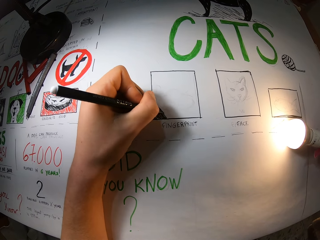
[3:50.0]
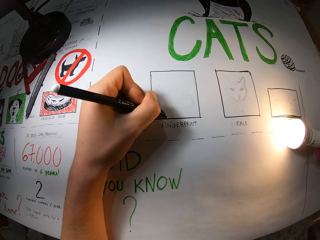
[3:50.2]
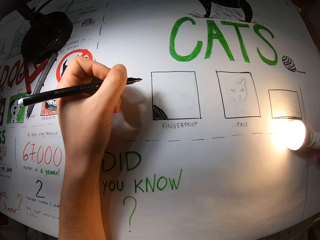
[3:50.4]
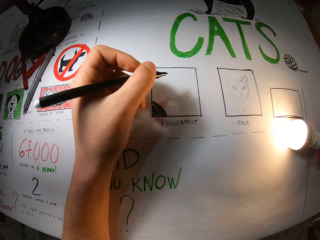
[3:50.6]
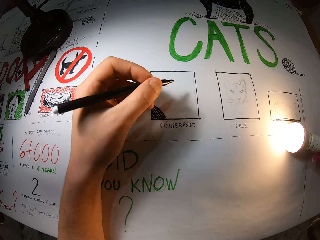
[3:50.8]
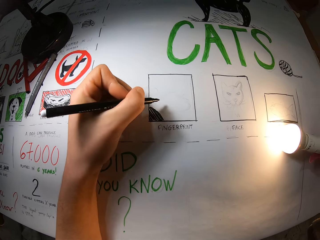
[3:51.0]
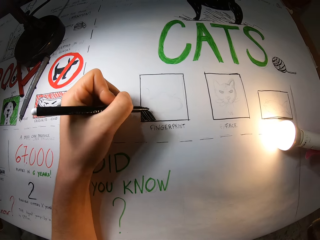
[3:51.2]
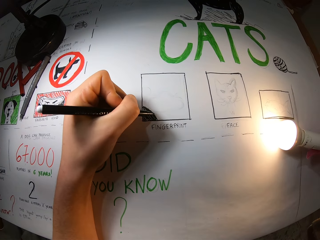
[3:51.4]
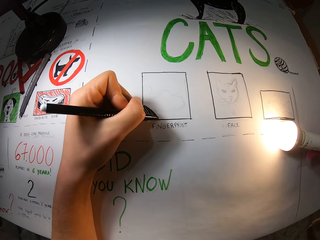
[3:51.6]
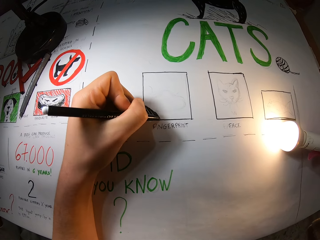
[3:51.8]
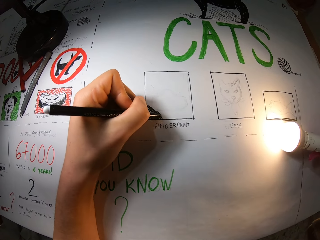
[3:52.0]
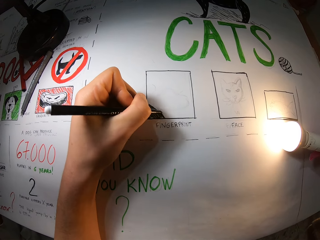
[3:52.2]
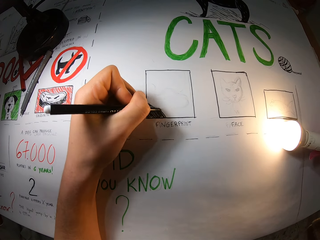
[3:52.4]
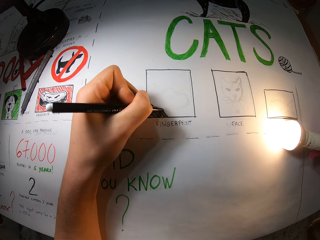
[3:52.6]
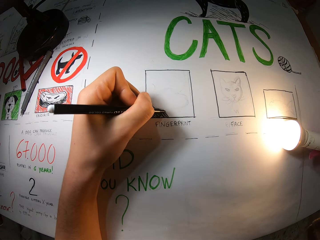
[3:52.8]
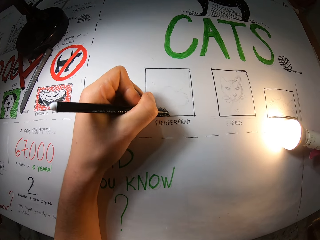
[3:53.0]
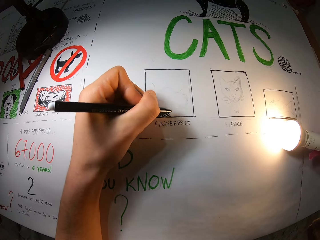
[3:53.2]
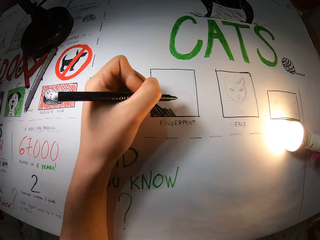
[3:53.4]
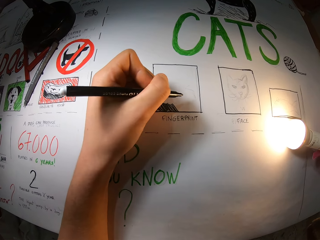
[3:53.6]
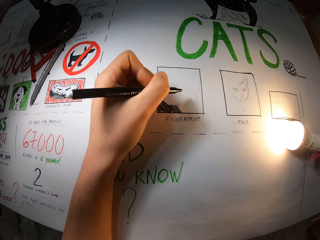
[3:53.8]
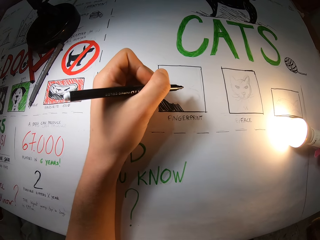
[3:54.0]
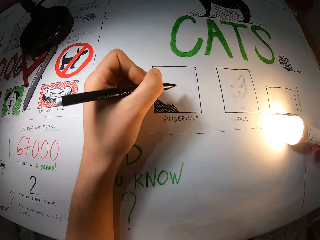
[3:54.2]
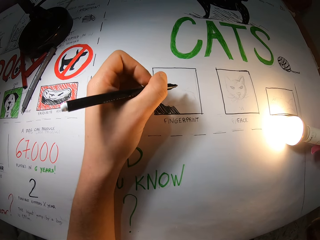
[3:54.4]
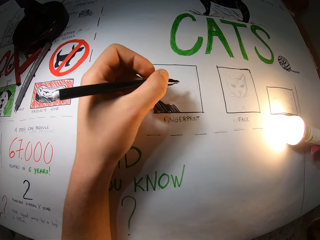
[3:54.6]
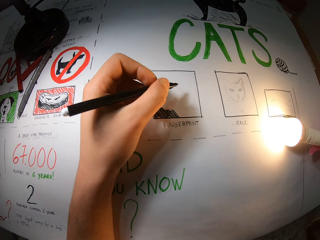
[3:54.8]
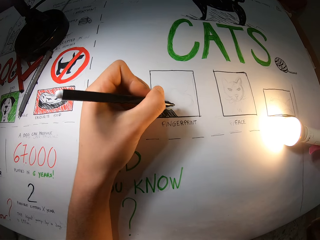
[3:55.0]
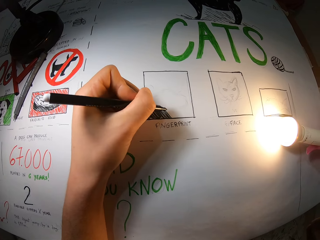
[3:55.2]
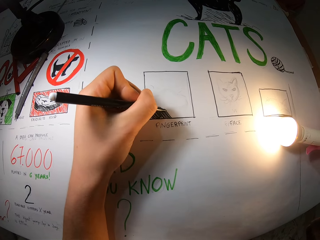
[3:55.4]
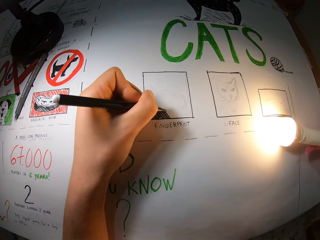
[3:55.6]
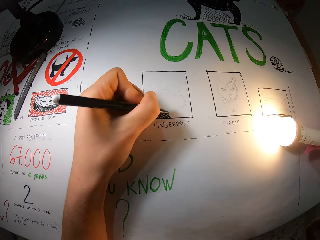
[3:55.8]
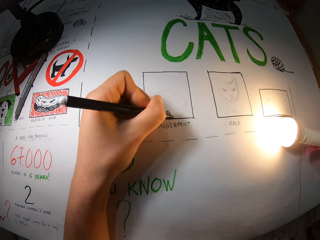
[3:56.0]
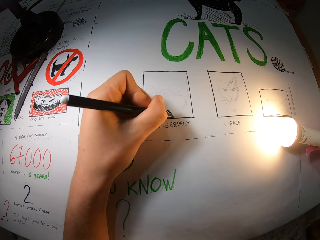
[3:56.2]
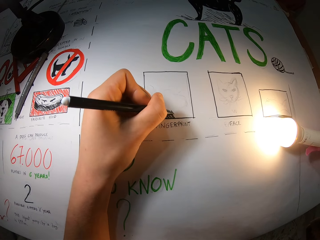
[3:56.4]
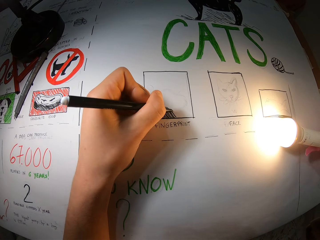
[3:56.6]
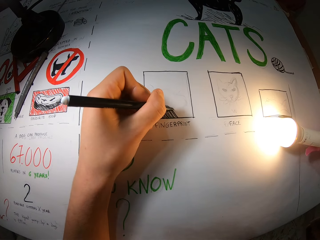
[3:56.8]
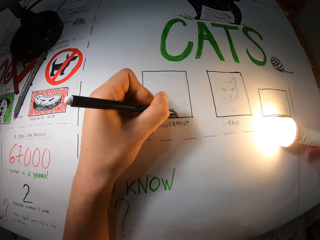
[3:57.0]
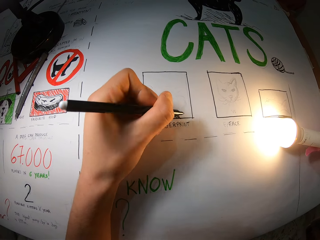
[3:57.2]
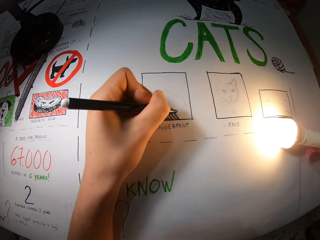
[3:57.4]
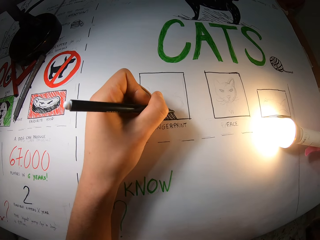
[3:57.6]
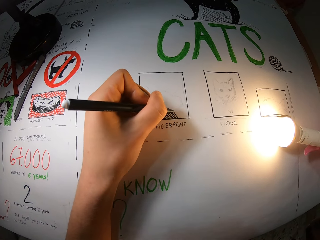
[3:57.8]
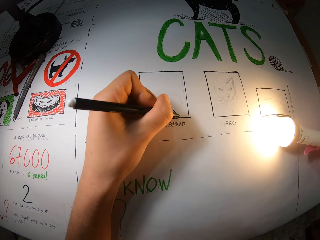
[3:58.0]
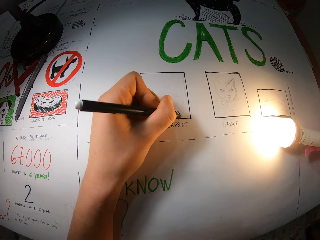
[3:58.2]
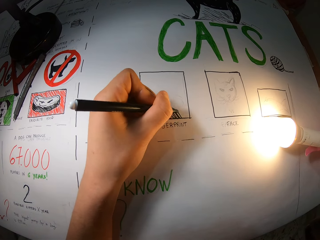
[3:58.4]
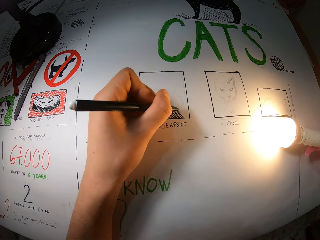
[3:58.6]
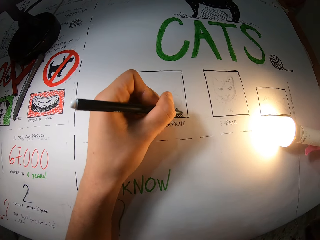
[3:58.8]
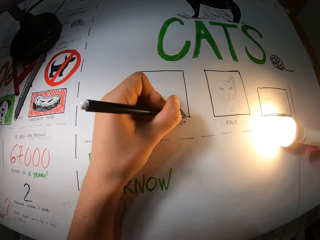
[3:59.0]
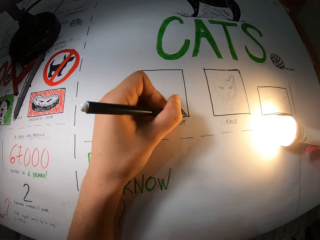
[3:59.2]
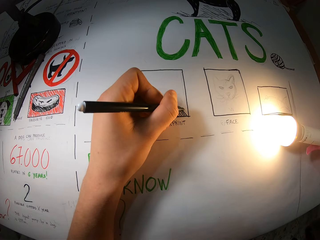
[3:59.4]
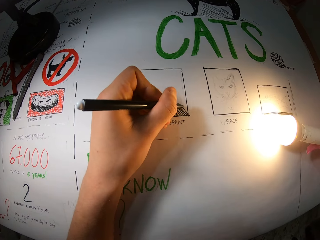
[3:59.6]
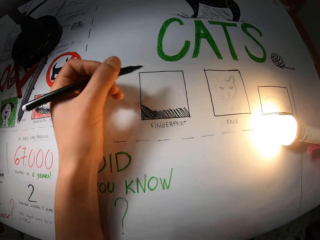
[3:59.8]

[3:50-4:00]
The camera wearer moves the pen away from the drawing. They shade the drawing. They move the pen away from the drawing. They shade the drawing.

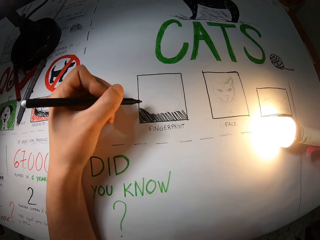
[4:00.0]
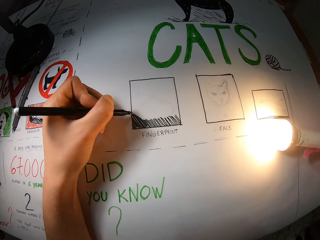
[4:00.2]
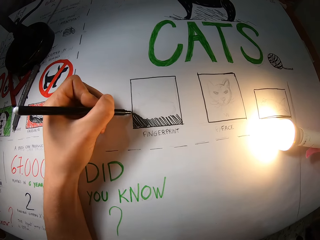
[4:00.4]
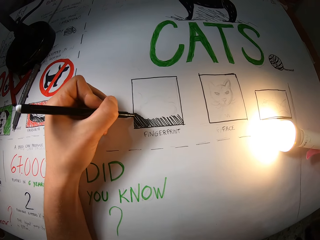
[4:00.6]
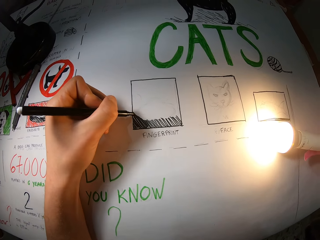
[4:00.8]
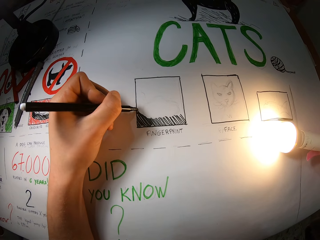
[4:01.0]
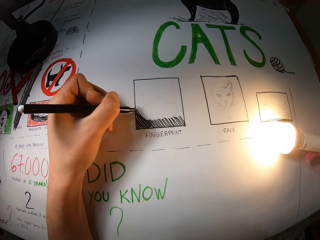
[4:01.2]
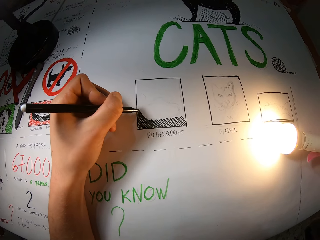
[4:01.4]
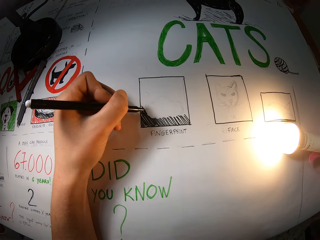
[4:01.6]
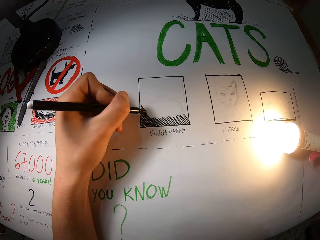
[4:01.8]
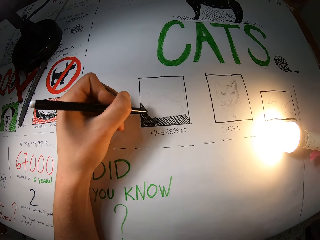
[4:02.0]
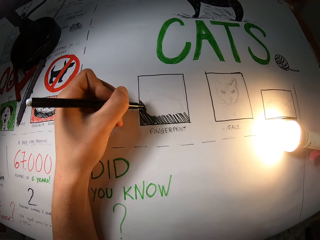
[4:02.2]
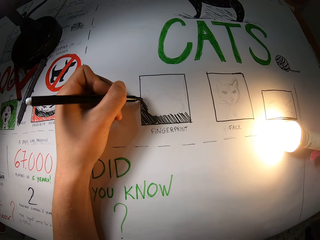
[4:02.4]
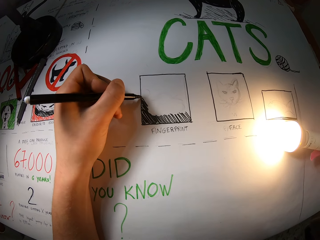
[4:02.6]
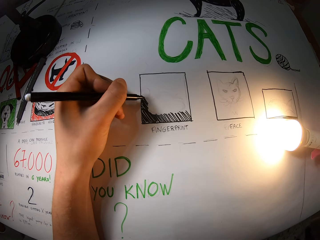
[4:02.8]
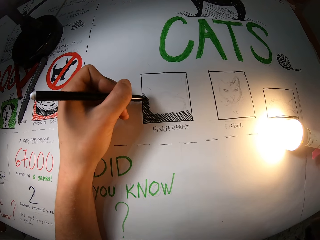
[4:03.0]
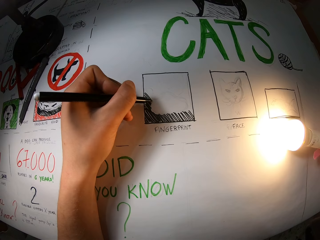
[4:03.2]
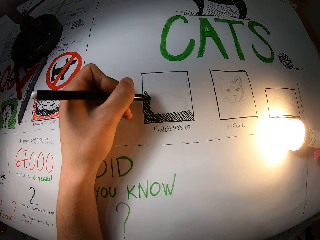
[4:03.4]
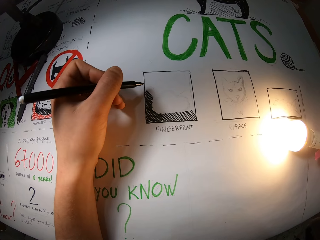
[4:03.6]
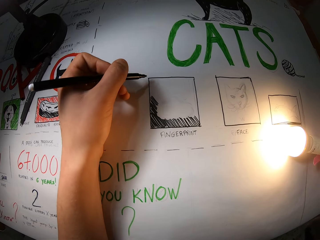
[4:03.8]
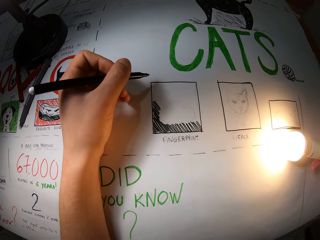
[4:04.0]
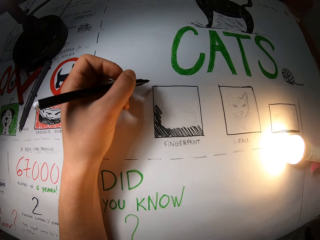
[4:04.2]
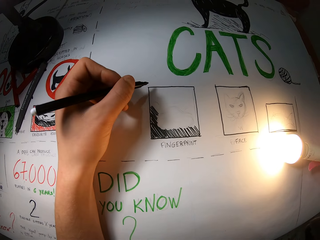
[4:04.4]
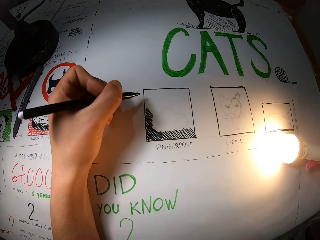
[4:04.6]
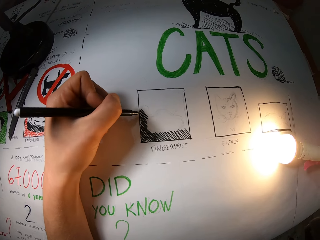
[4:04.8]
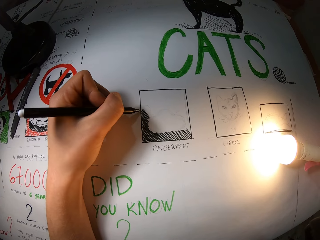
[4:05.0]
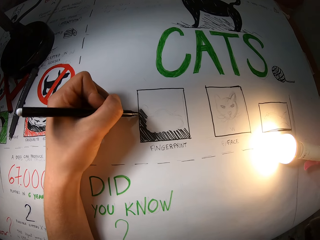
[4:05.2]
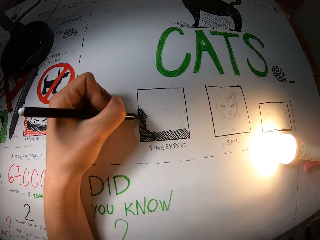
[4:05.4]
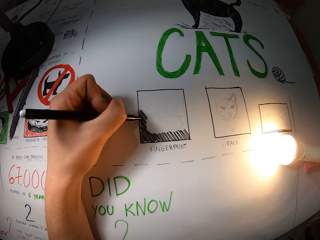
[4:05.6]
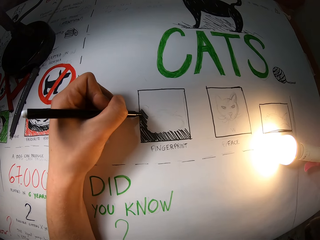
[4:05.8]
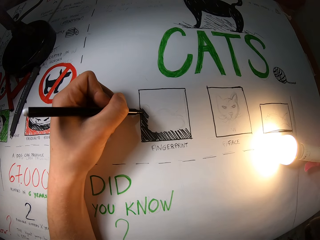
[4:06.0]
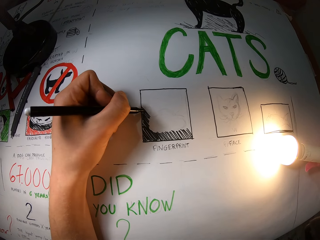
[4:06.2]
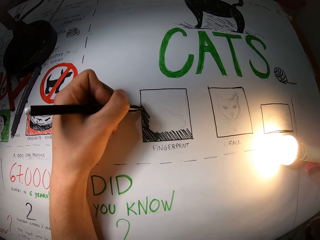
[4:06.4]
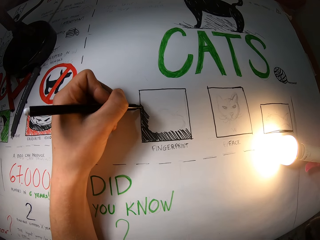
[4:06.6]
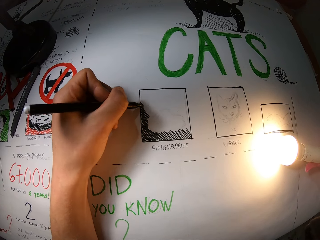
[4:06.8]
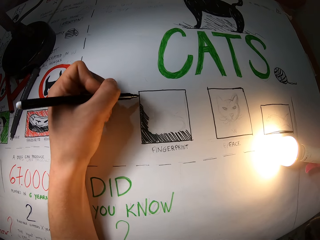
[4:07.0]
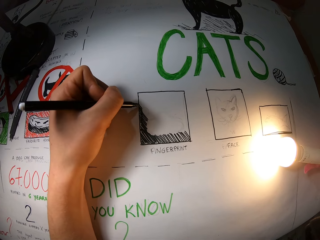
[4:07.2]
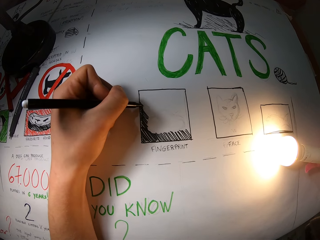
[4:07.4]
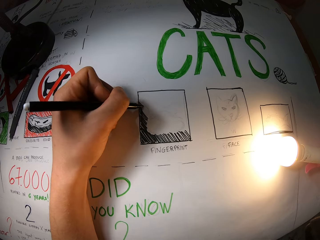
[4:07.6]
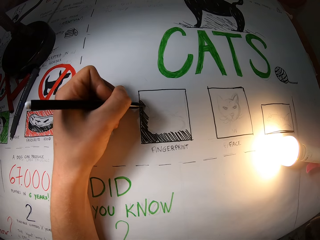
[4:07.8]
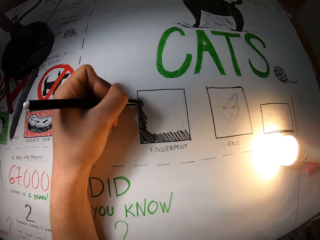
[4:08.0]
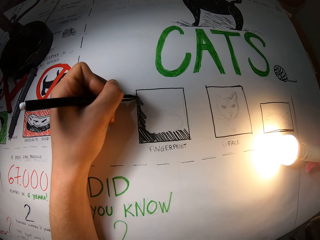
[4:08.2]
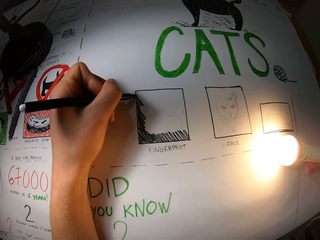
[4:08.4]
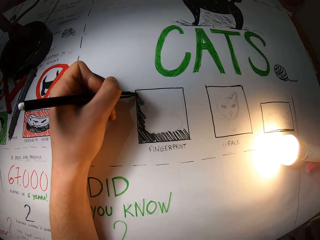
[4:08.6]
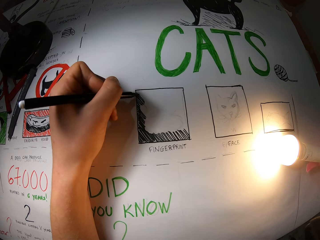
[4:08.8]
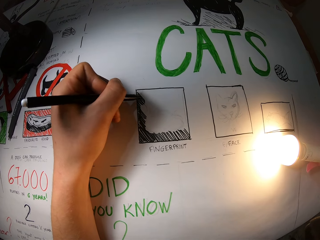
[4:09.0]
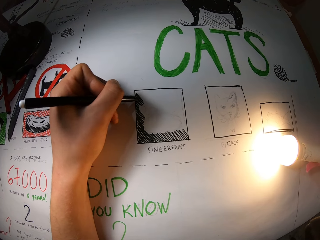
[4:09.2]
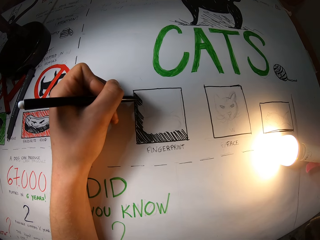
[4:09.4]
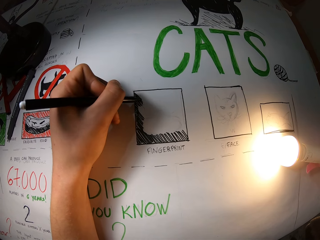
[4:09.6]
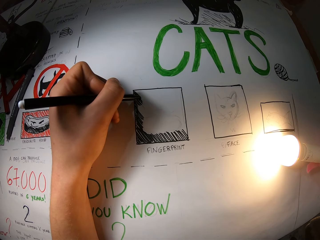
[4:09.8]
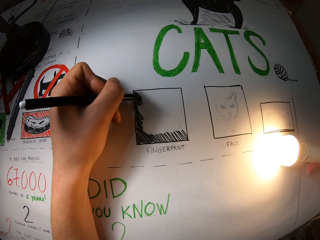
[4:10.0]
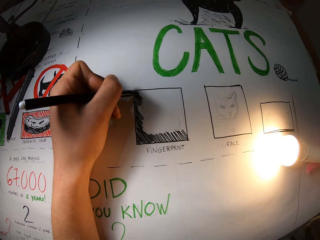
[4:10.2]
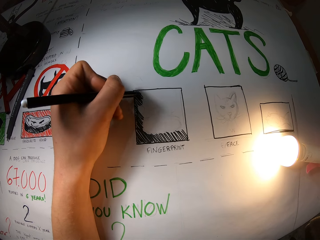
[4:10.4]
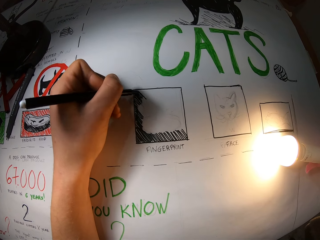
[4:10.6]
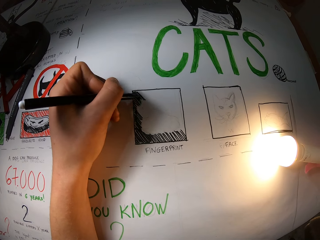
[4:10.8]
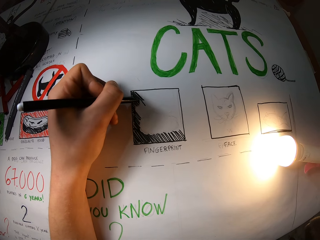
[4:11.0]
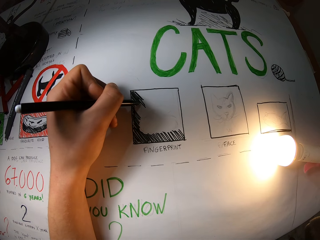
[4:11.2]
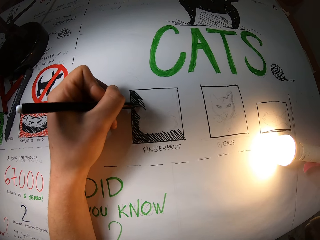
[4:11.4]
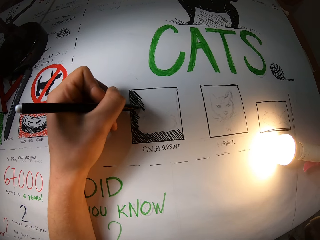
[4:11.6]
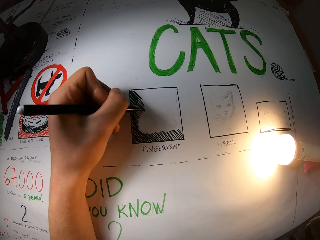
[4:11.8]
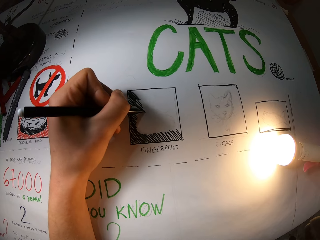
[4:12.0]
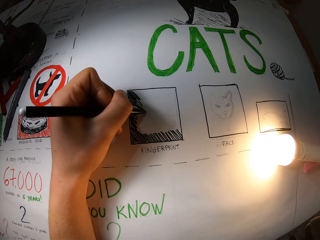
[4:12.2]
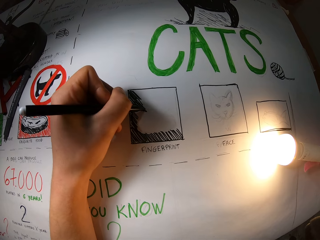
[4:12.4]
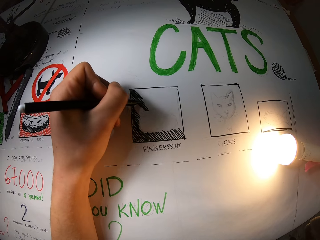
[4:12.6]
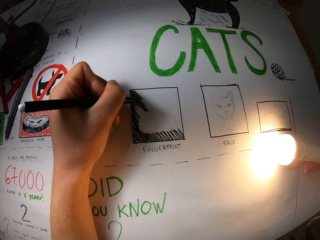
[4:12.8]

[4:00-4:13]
The camera wearer moves the pen away from the drawing. They shade the drawing. They move the pen away from the drawing. They shade the drawing.
